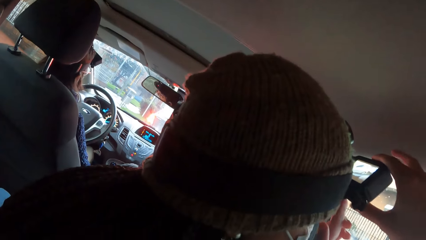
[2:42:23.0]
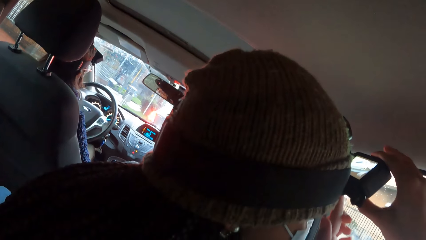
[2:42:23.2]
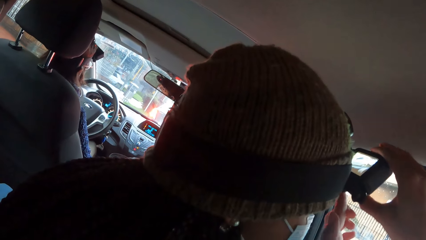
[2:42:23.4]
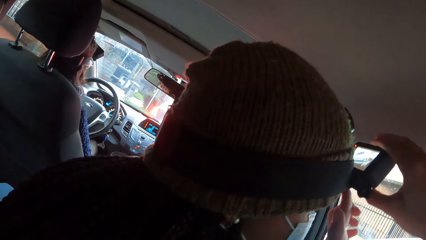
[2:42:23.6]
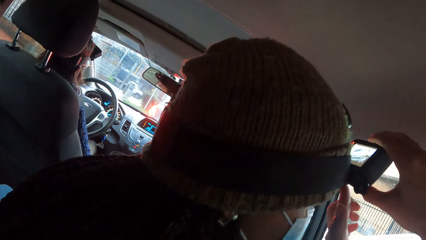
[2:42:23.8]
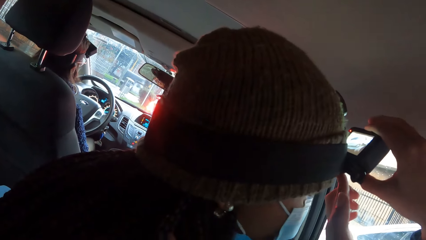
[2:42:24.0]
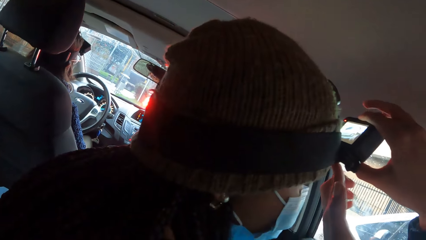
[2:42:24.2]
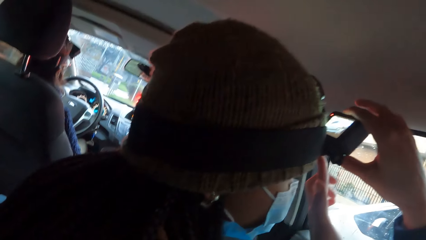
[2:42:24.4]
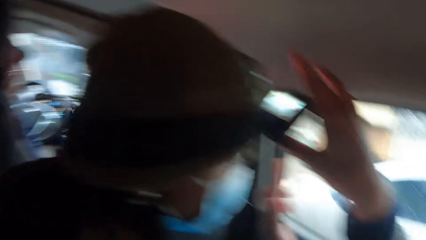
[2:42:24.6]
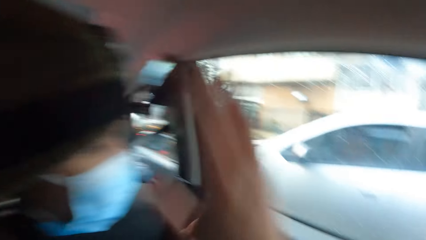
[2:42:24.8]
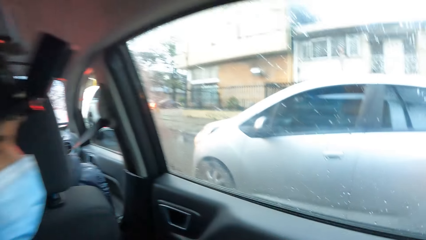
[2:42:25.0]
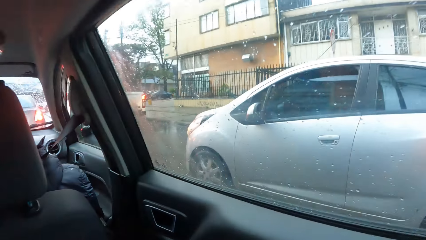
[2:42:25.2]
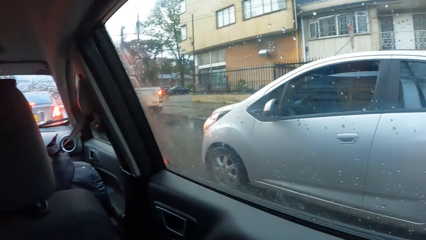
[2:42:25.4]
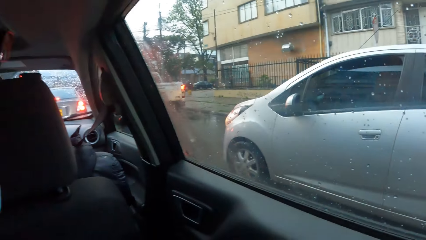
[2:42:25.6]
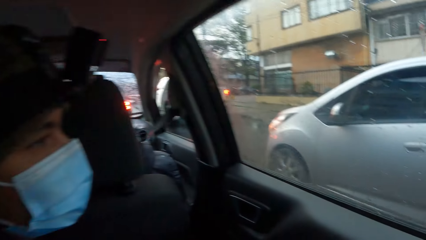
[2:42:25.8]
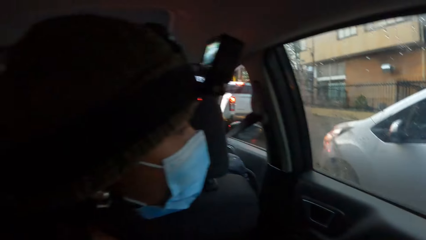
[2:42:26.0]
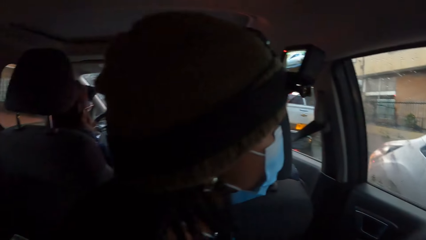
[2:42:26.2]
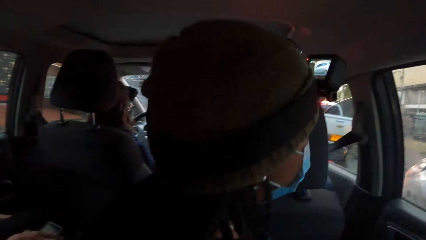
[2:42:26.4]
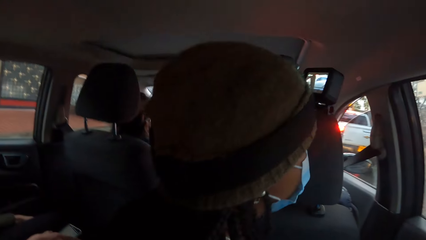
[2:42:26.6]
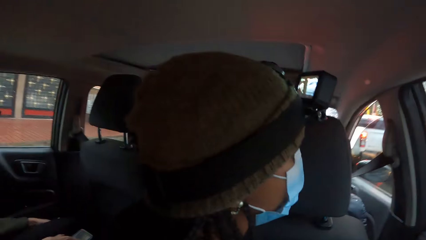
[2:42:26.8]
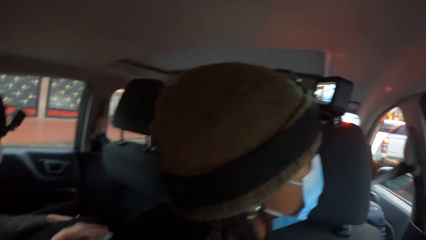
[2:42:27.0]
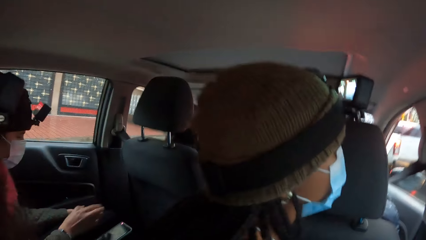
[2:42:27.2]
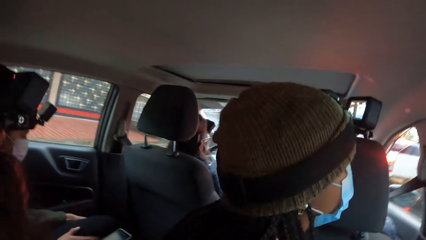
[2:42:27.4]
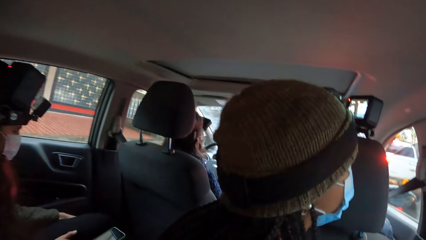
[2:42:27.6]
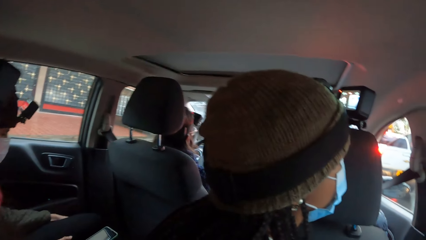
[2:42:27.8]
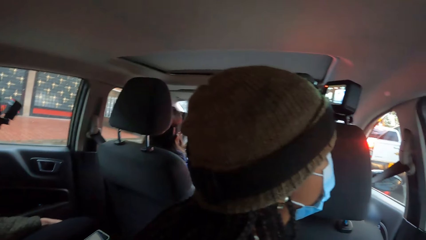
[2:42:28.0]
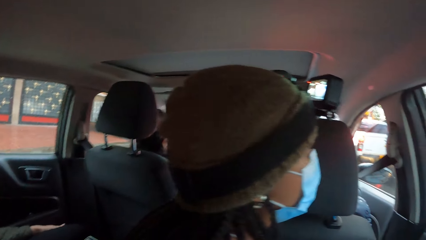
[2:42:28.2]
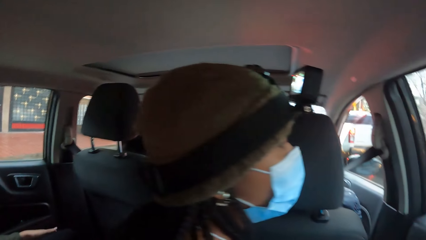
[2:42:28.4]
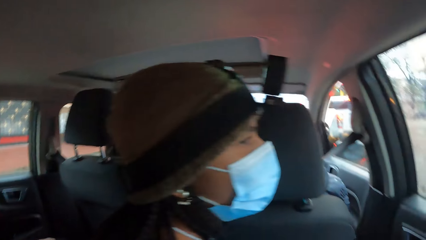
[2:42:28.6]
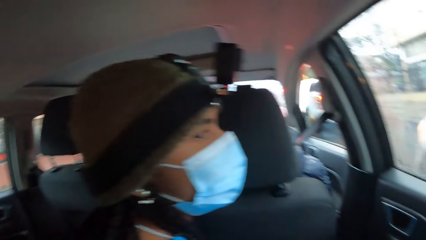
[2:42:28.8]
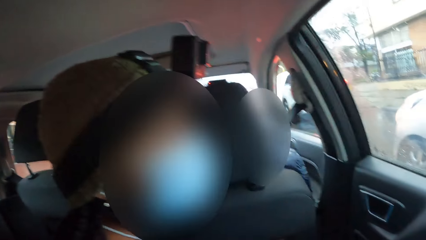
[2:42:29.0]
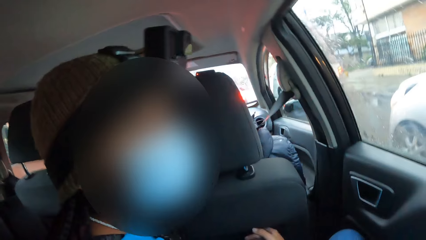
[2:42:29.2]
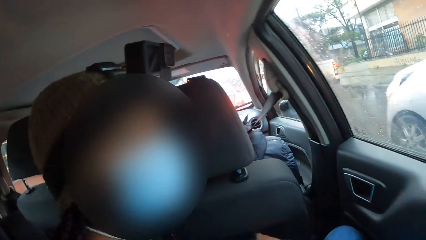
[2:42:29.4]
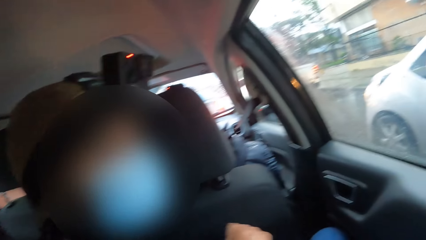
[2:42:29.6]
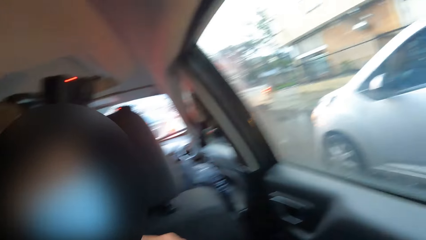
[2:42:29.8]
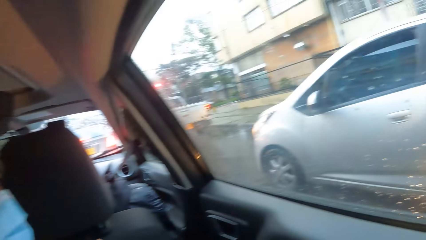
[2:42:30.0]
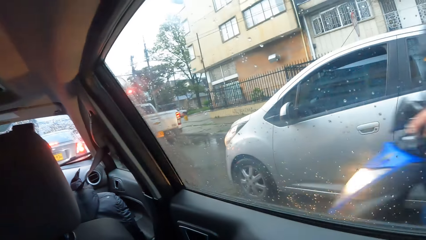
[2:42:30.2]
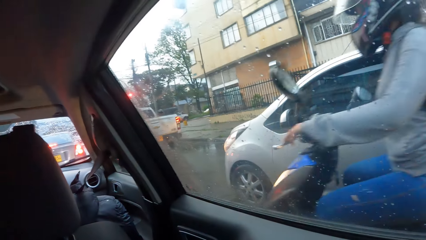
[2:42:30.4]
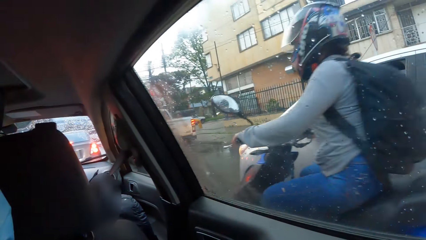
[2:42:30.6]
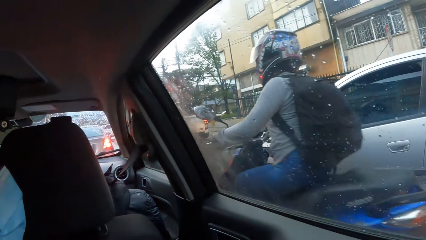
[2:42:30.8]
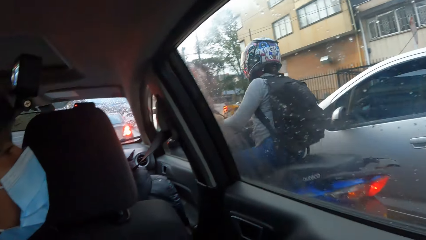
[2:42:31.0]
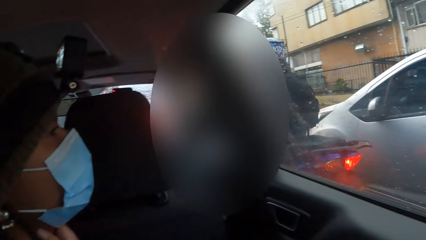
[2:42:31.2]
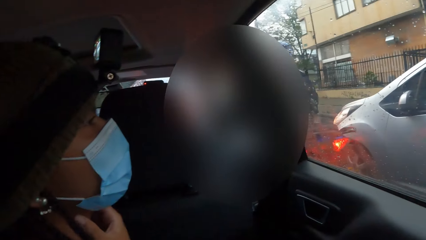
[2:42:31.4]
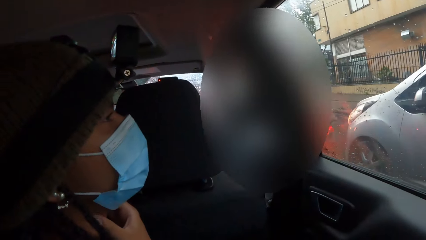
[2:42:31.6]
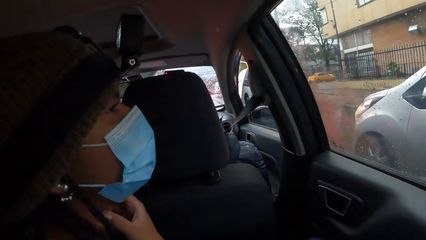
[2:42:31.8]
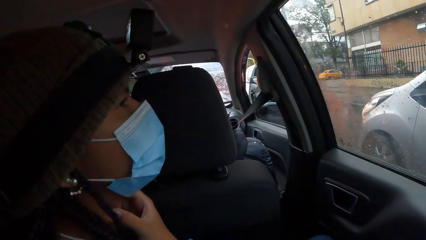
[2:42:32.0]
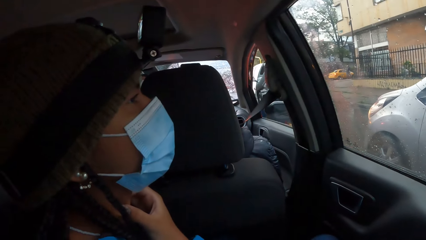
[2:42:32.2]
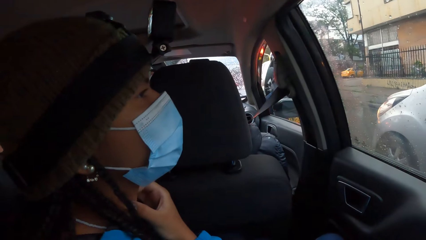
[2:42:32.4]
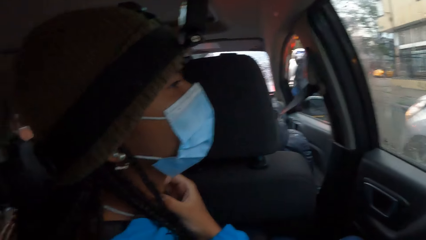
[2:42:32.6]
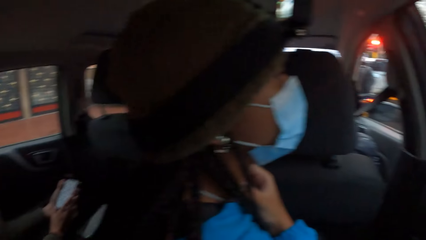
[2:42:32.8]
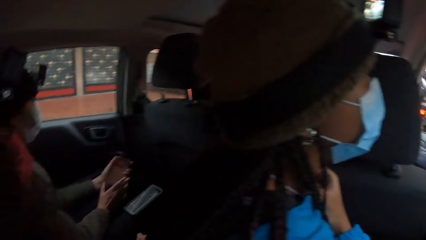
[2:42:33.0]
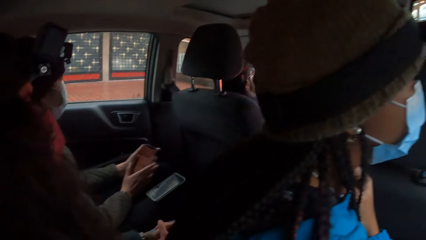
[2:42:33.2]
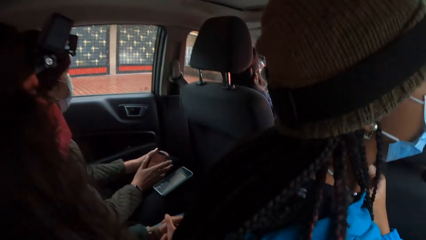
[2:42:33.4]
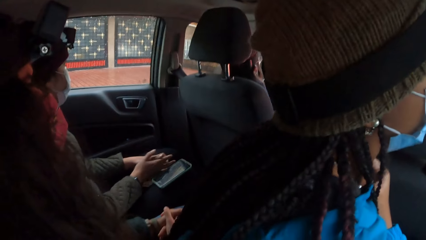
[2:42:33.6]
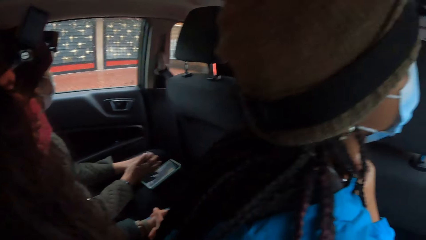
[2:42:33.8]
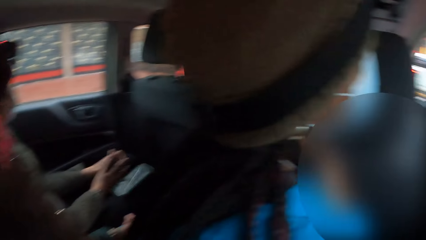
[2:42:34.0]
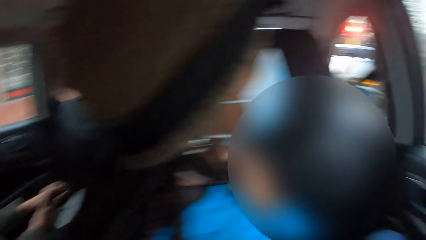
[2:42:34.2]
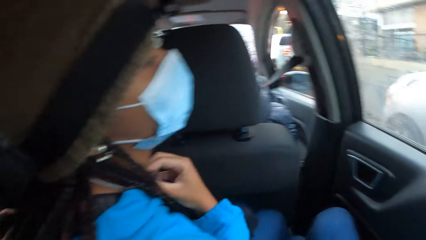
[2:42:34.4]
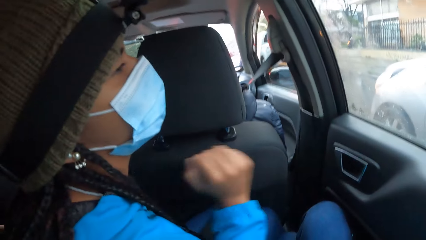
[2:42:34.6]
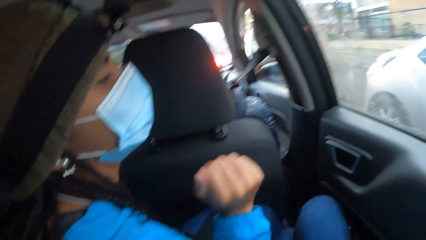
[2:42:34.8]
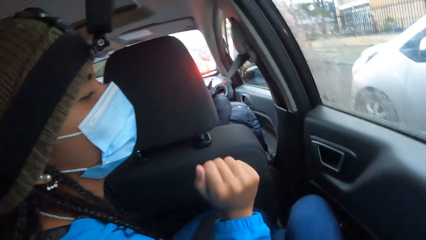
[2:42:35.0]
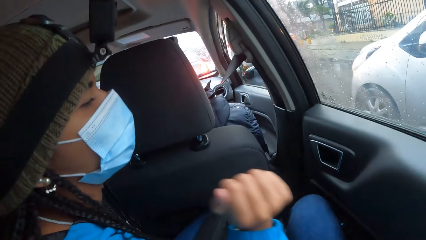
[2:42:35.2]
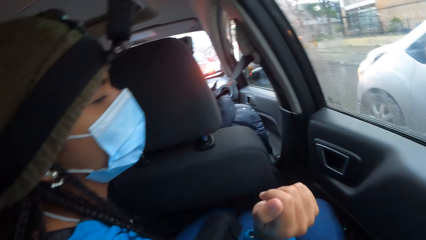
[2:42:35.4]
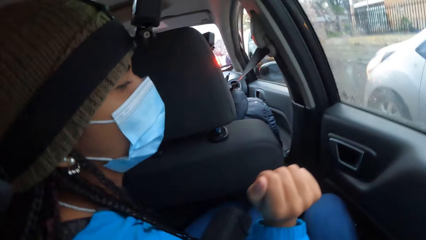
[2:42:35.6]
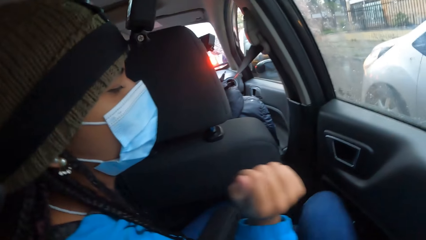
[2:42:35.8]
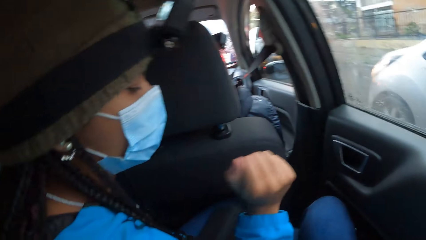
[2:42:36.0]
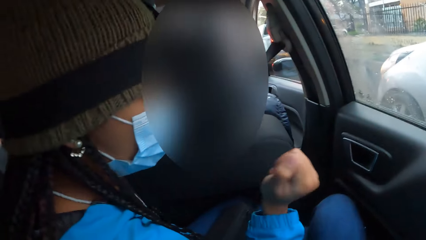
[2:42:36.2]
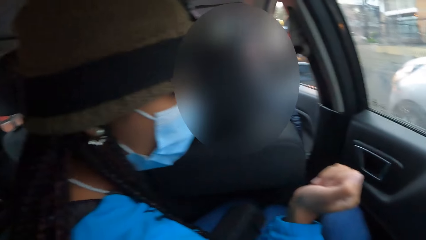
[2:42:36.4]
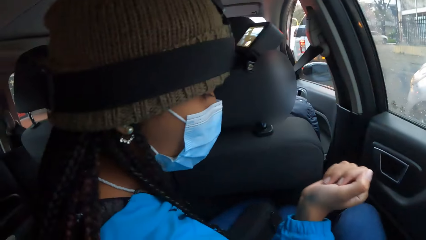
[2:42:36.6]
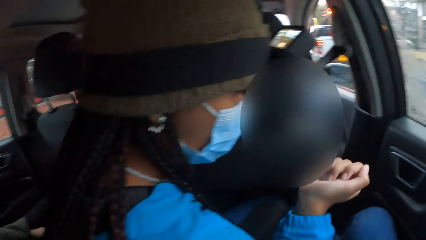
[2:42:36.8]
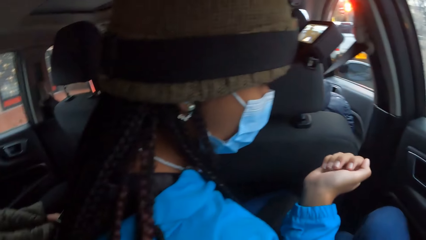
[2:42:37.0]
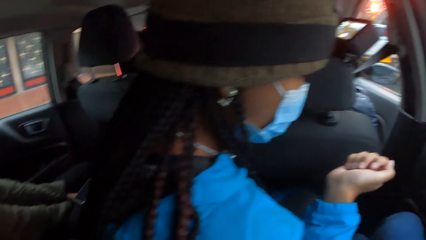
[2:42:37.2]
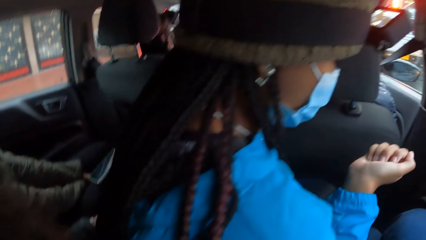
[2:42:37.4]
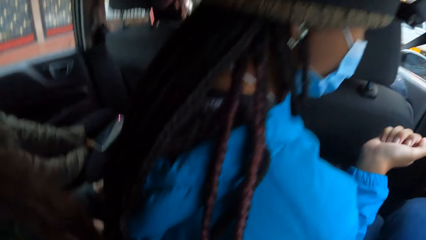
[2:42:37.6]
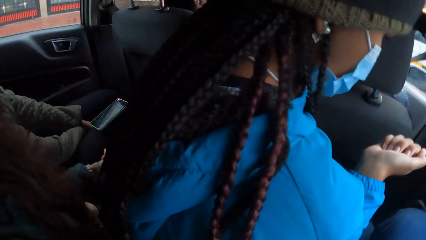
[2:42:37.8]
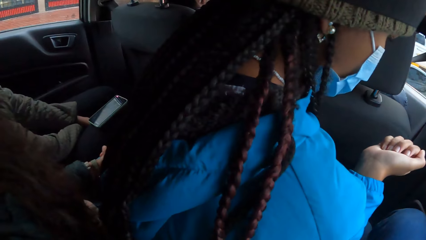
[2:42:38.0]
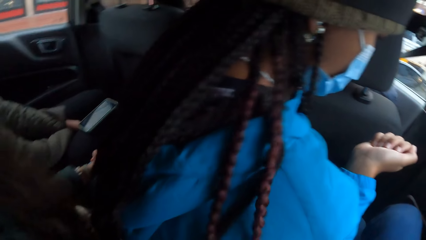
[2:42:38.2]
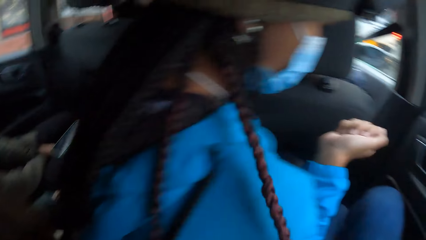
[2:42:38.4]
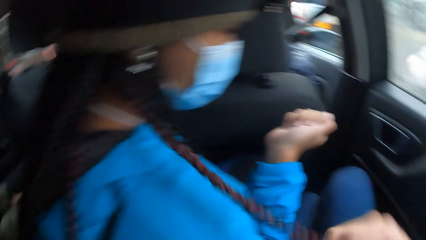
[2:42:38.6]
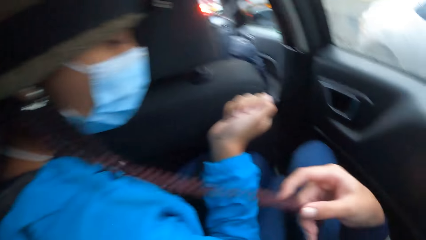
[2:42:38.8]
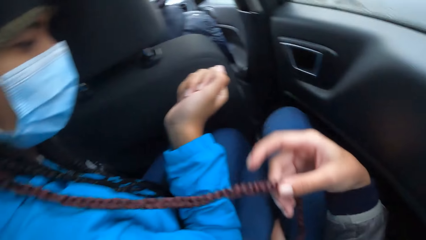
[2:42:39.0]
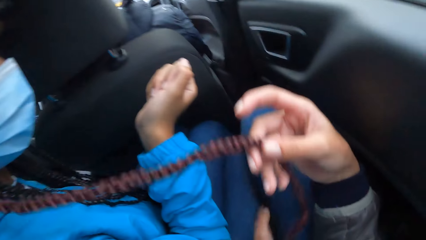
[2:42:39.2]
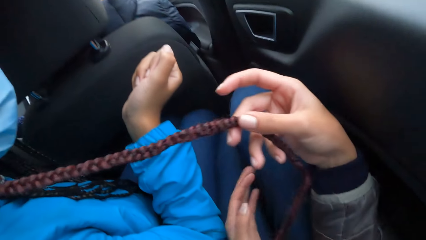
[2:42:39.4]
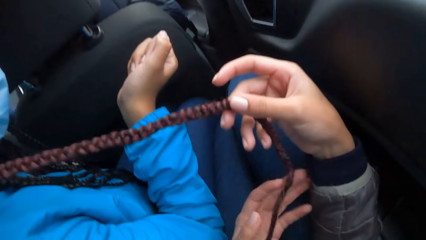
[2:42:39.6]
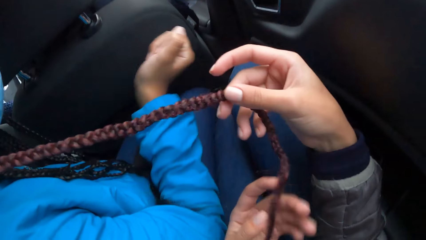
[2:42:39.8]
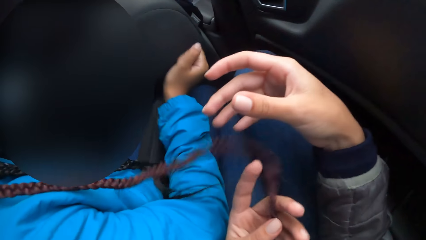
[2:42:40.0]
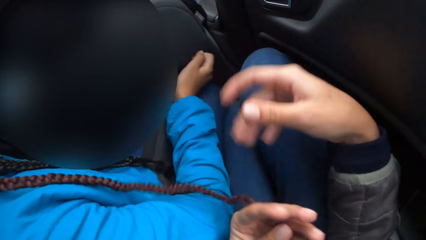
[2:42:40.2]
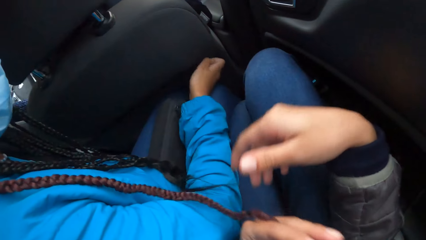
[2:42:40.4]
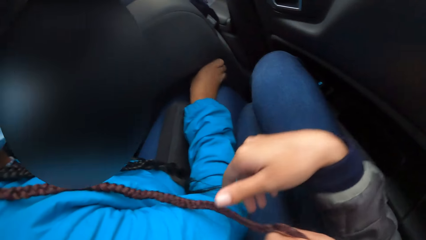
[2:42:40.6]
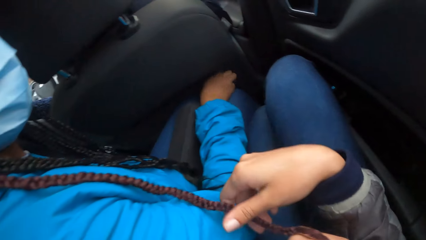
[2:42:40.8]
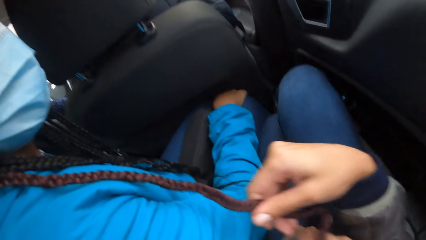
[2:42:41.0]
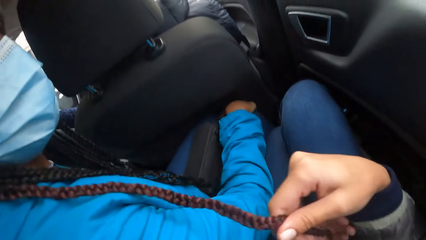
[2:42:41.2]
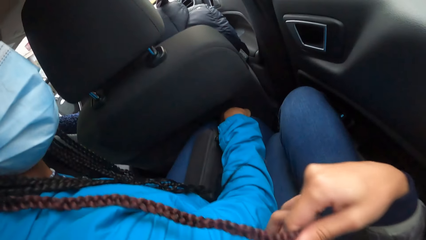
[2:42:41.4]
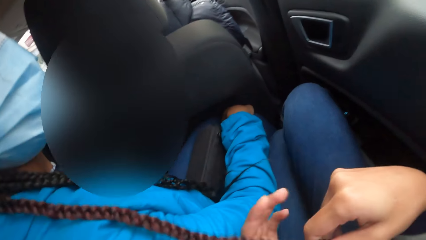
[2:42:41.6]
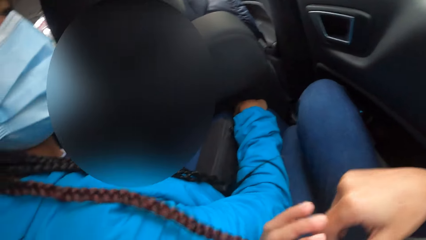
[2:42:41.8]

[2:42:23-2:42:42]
A woman holds a phone with both hands. Another woman turns the head. A third woman sits. The second woman shakes the hand and stares at the fingers. The camera wearer holds the second woman's braids with his right hand. He holds the braids with both hands.
